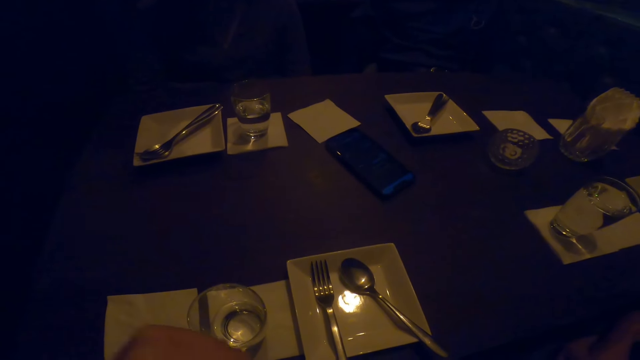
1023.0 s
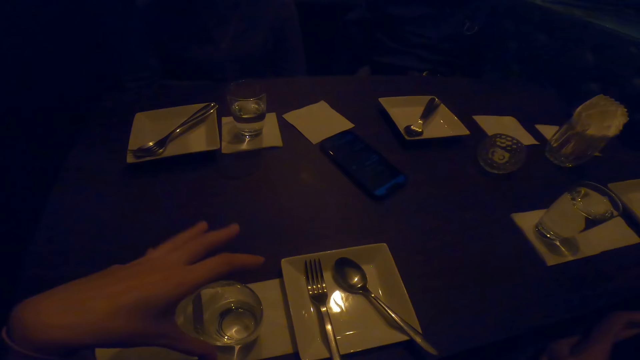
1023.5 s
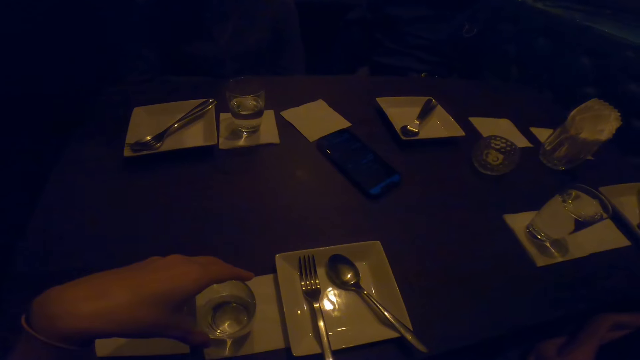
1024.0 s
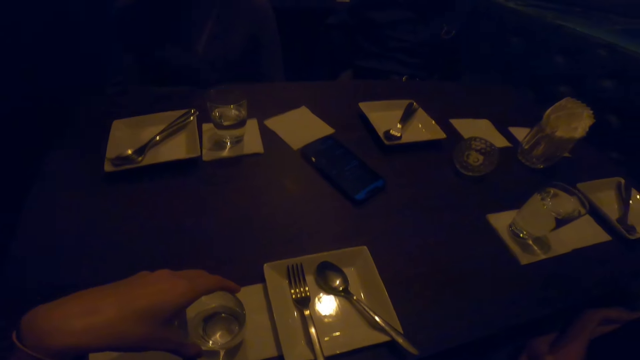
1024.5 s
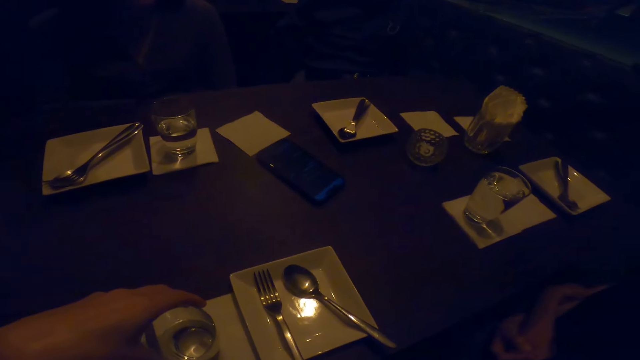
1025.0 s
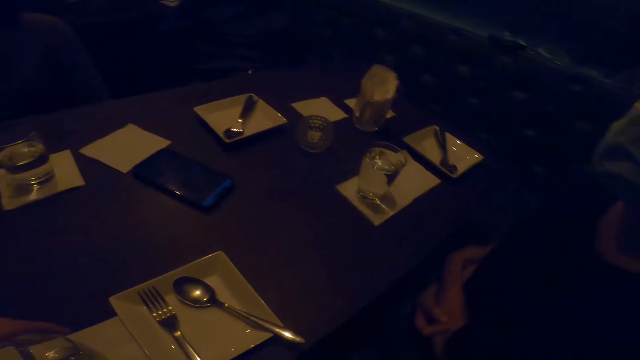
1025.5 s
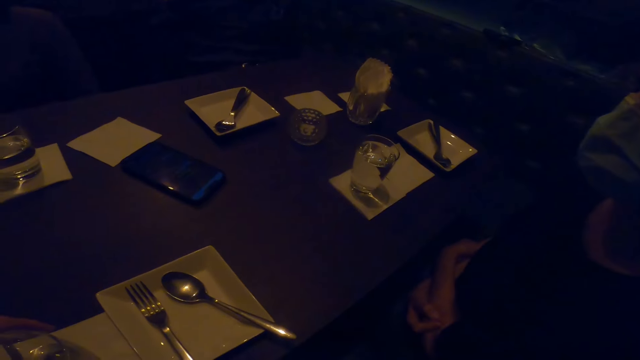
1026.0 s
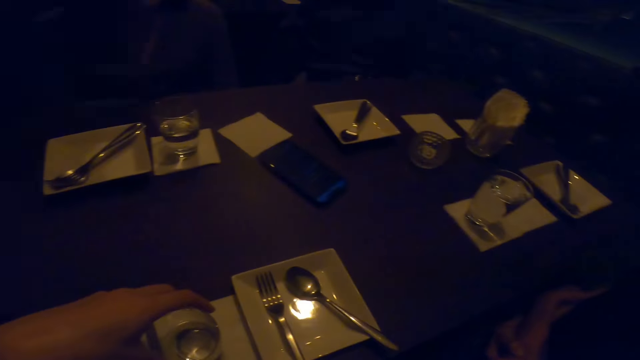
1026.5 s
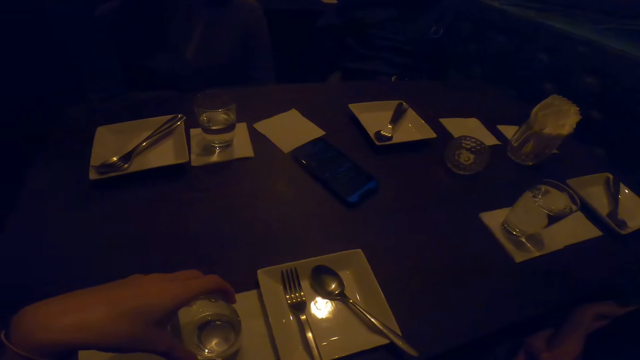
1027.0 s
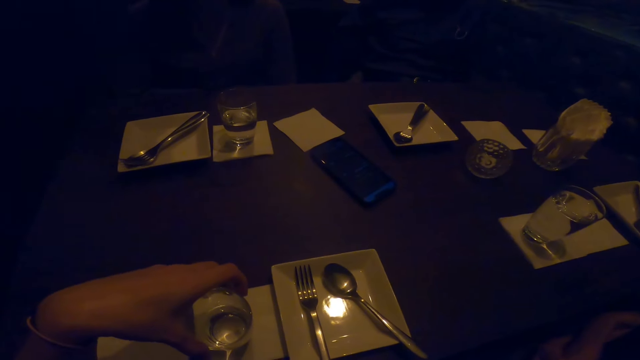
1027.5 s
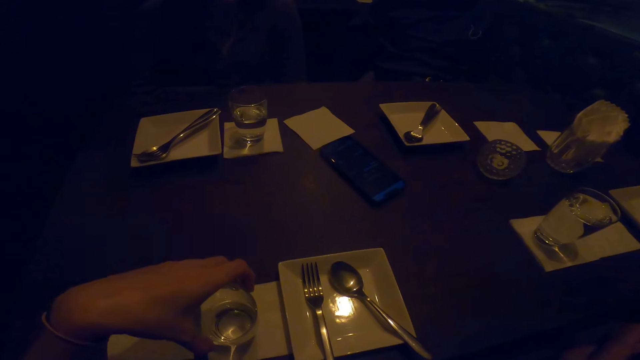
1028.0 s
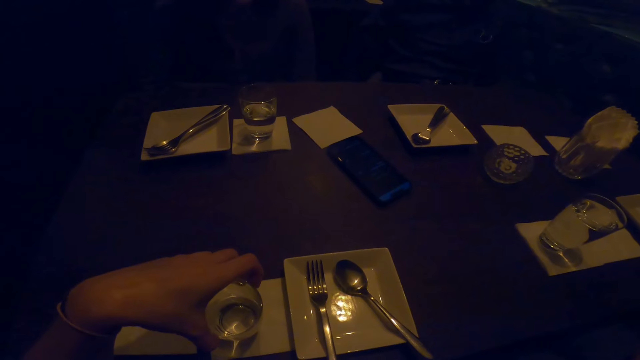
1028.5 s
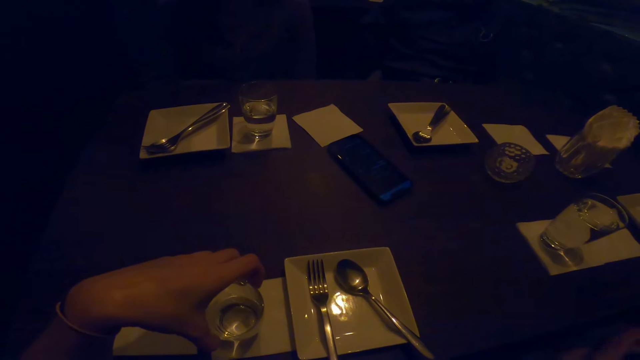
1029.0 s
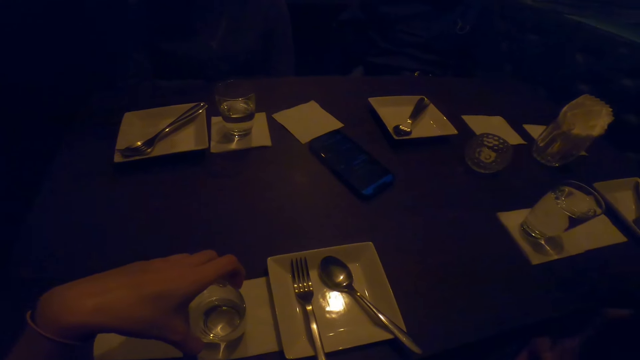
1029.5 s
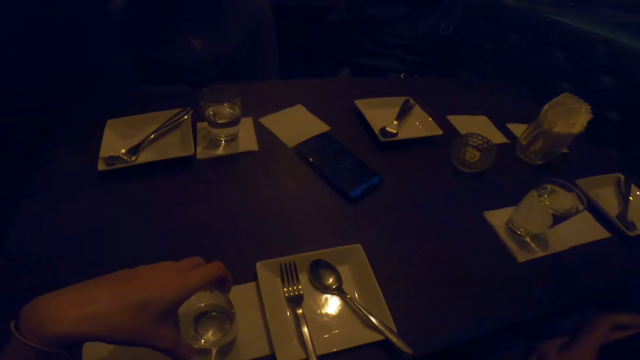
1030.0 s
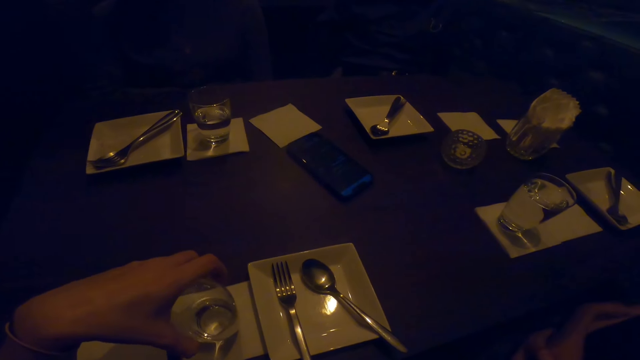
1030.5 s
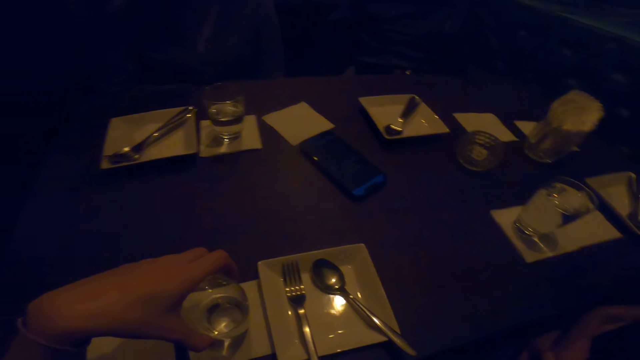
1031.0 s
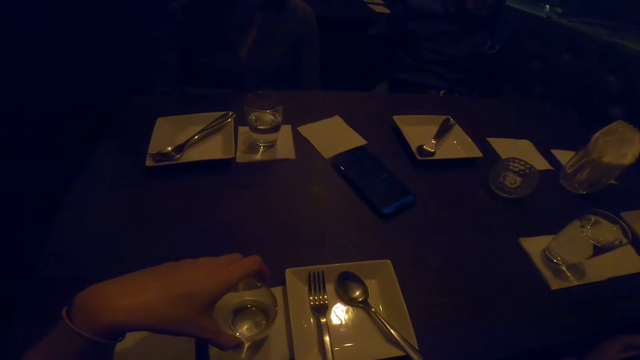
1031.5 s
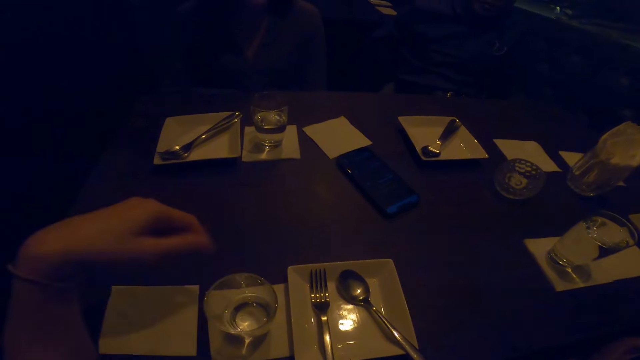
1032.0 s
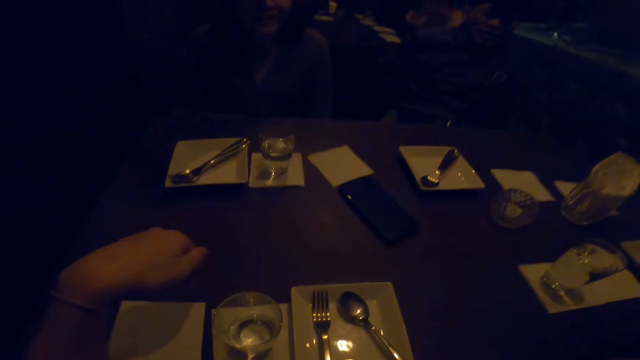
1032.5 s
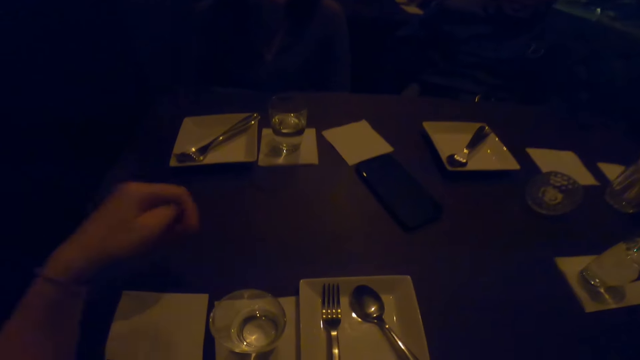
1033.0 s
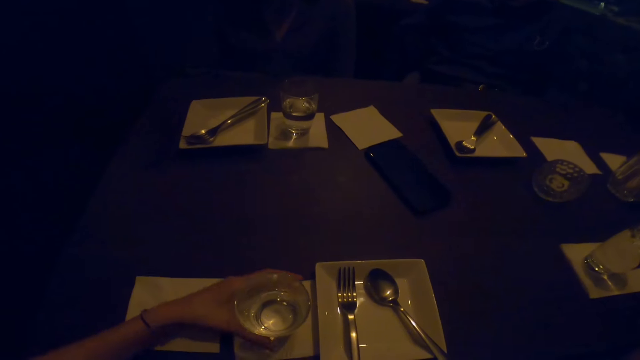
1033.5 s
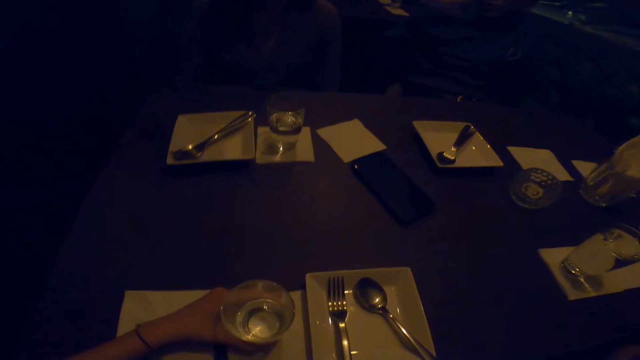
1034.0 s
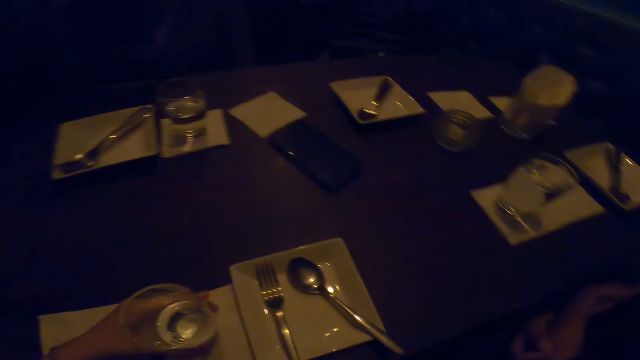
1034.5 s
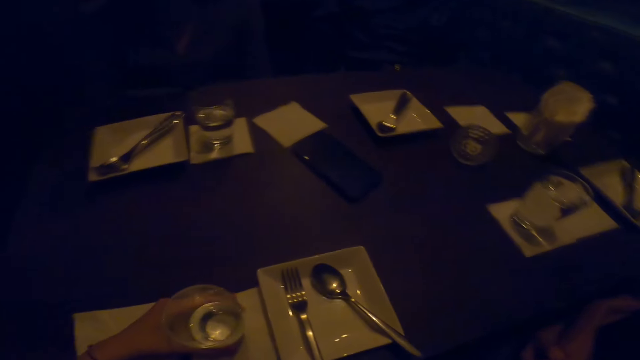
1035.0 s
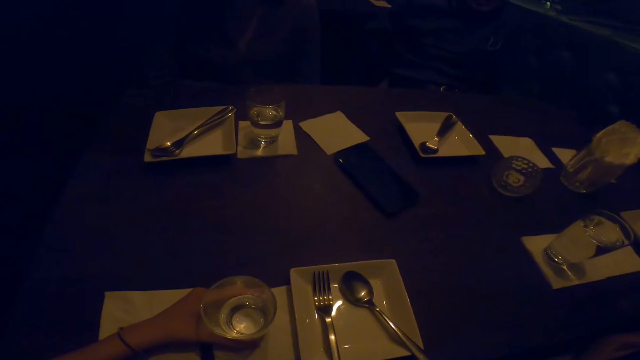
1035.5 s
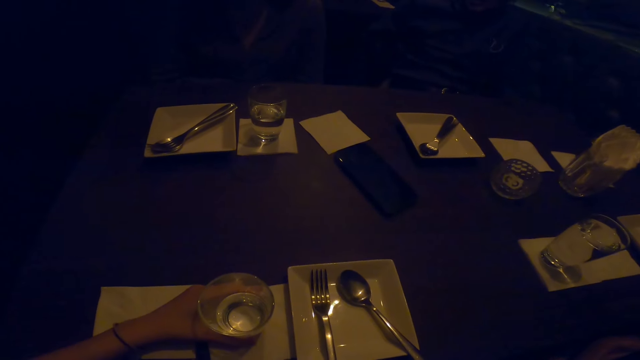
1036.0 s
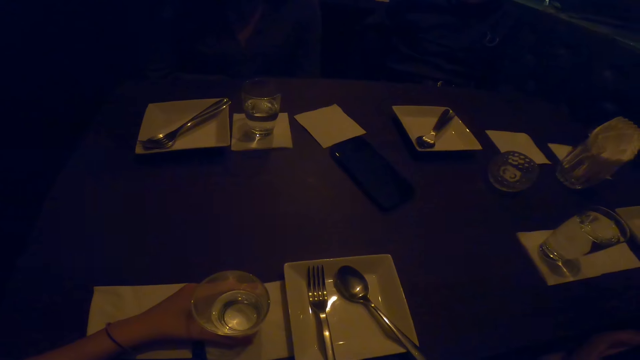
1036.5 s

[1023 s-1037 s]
The camera wearer holds the glass of water with the left hand. They stare around. They interact with the friends. They move the hand from the glass. They hold the glass of water with the left hand.

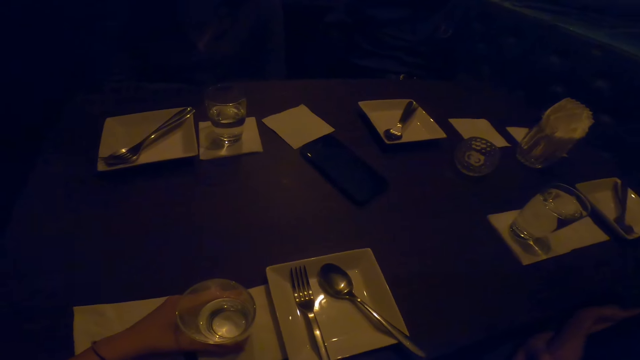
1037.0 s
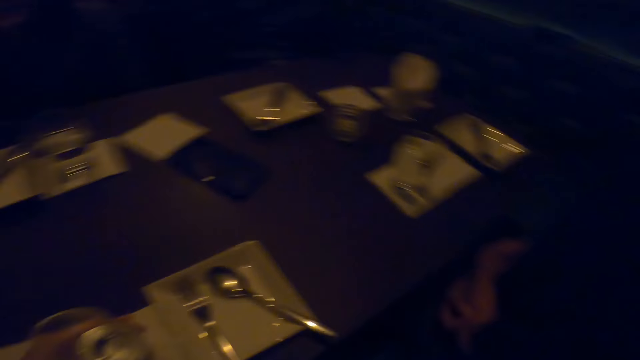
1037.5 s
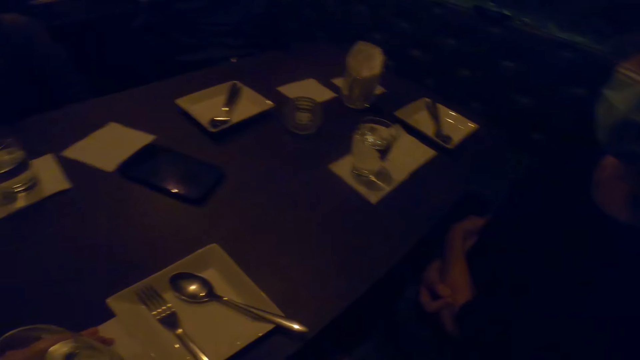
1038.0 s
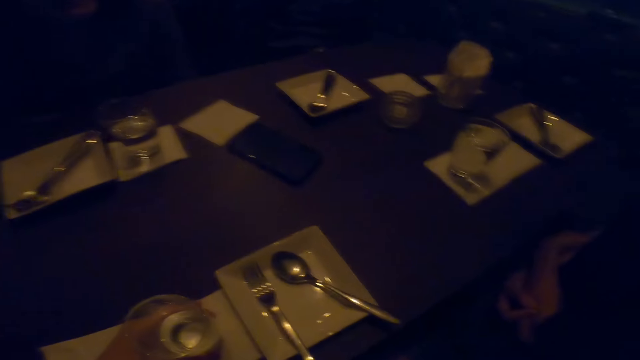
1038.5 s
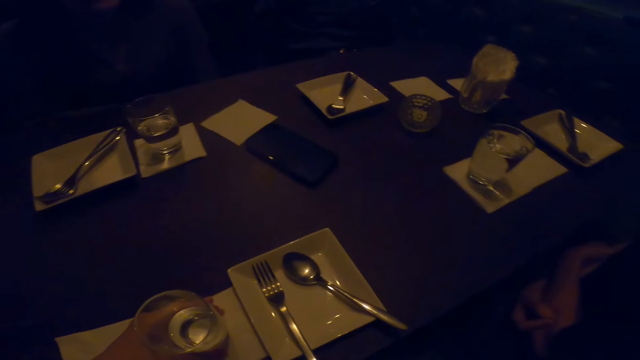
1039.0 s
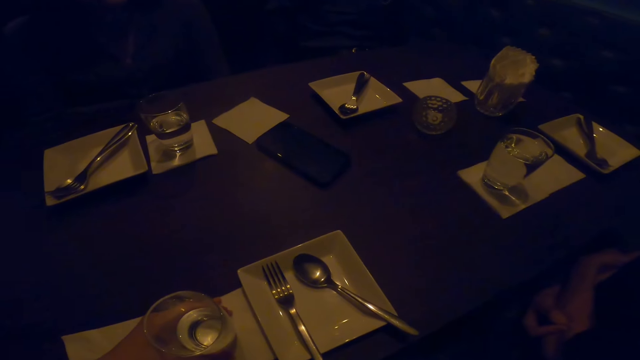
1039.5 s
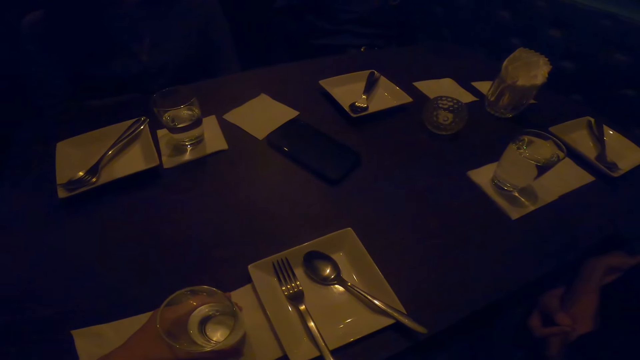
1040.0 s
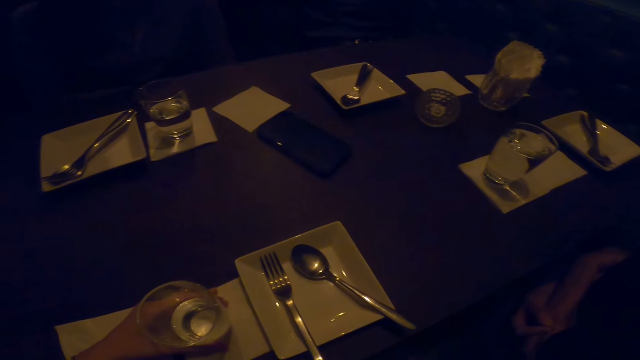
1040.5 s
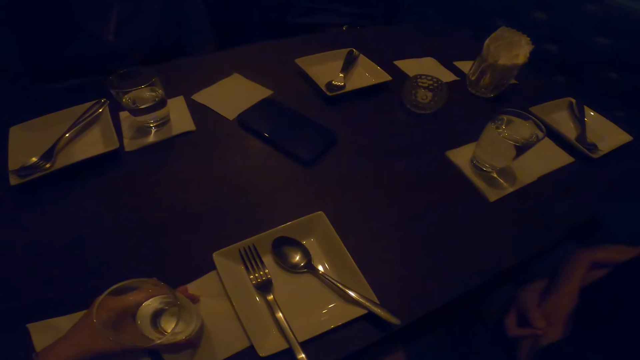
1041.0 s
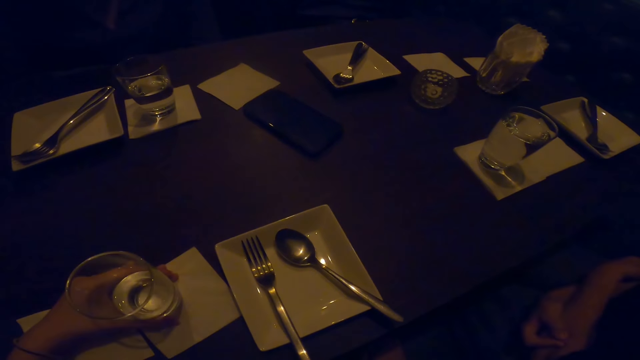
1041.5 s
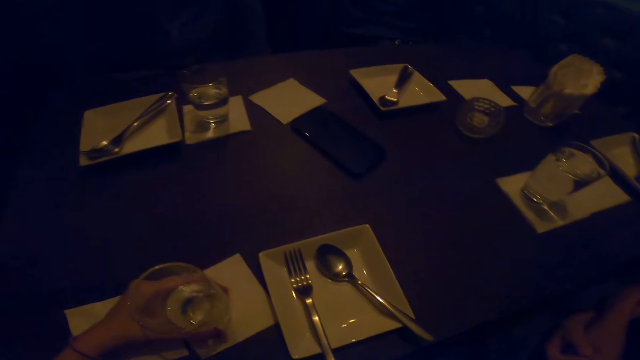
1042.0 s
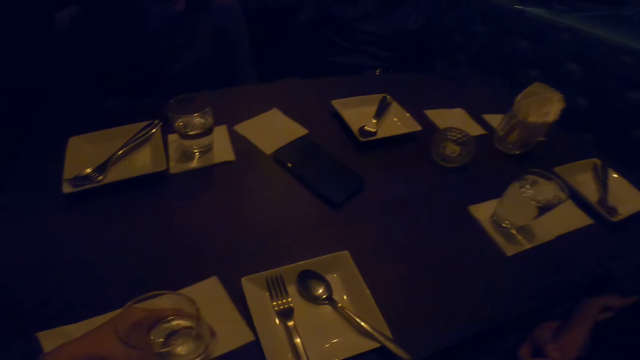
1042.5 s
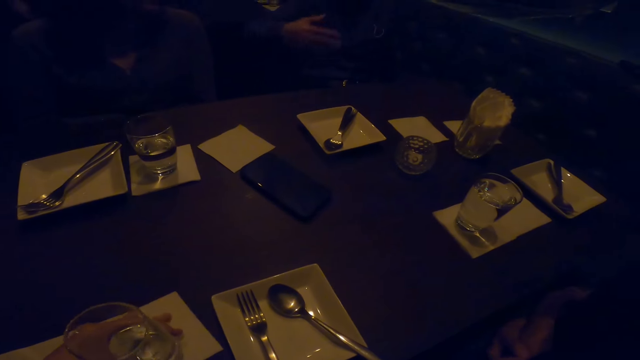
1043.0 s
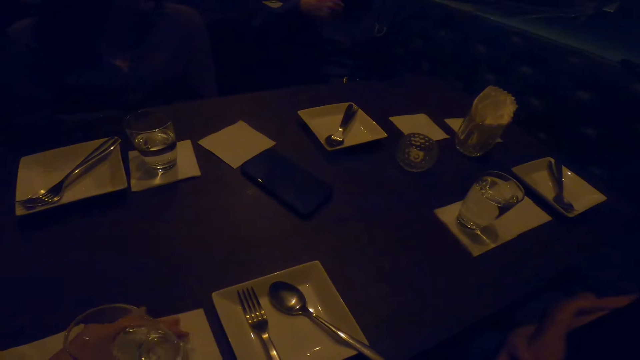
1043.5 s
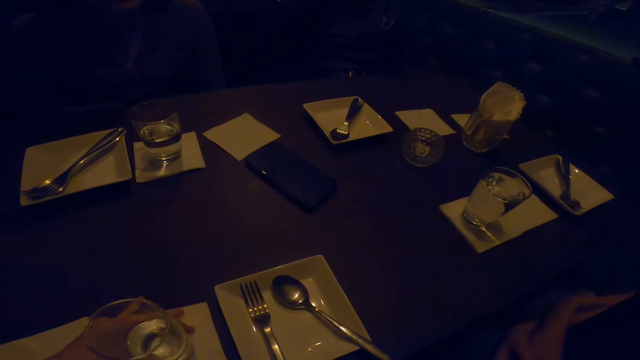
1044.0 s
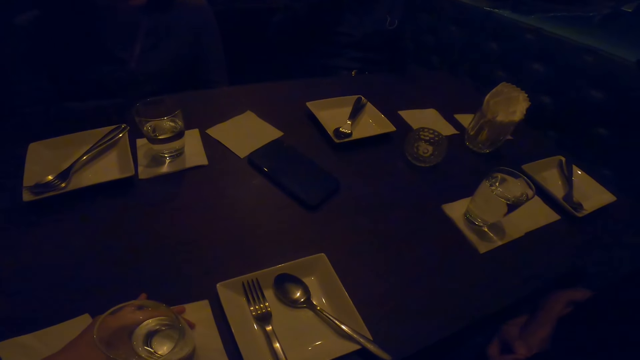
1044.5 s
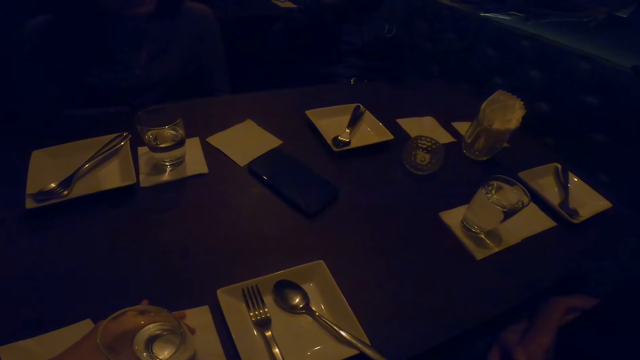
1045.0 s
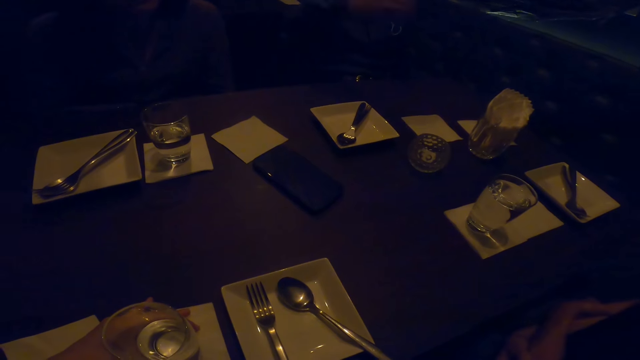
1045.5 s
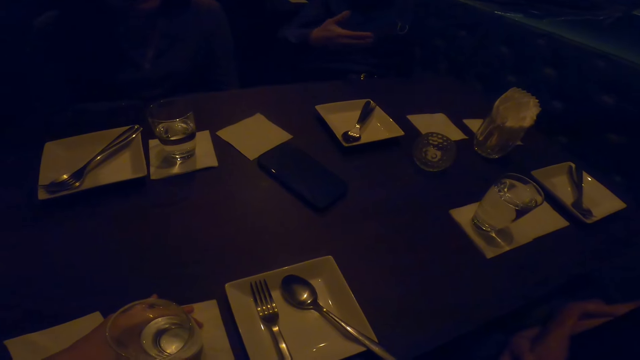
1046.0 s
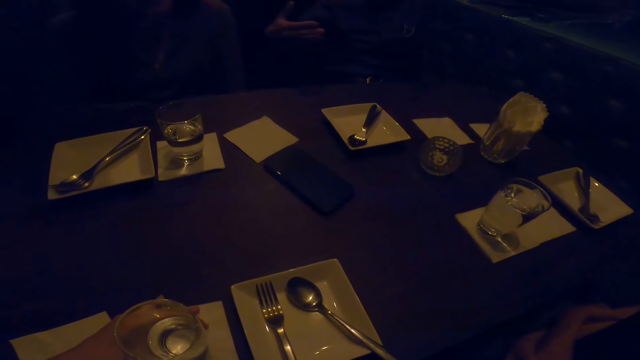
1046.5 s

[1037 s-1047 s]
The camera wearer looks around. They move the glass of water on the table with the left hand. They interact with the friends.
